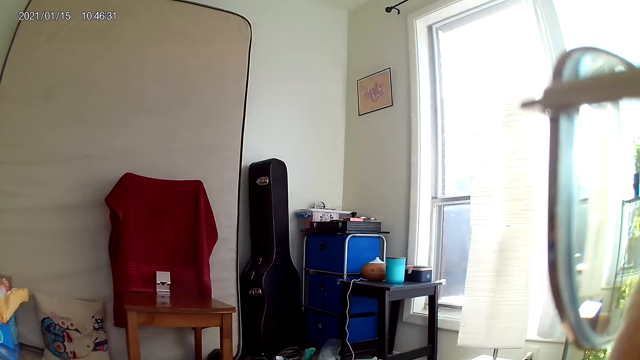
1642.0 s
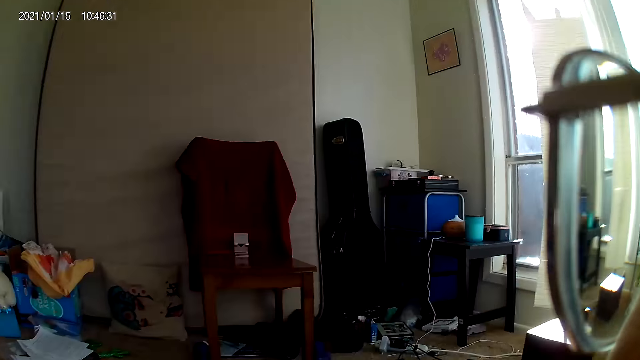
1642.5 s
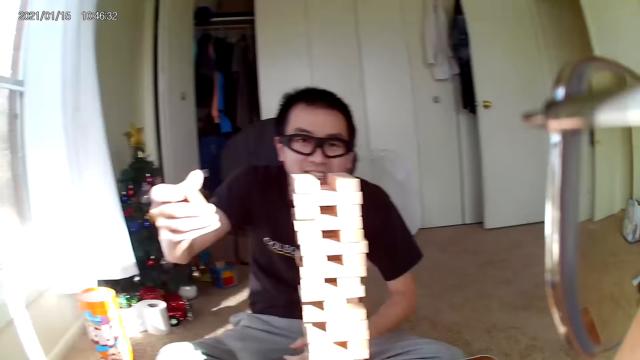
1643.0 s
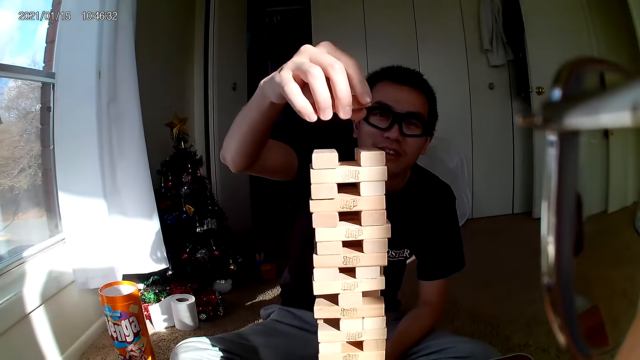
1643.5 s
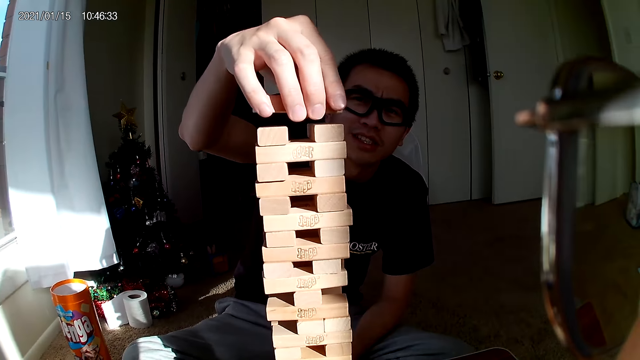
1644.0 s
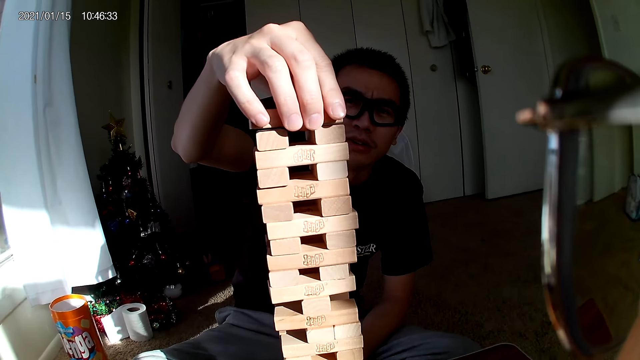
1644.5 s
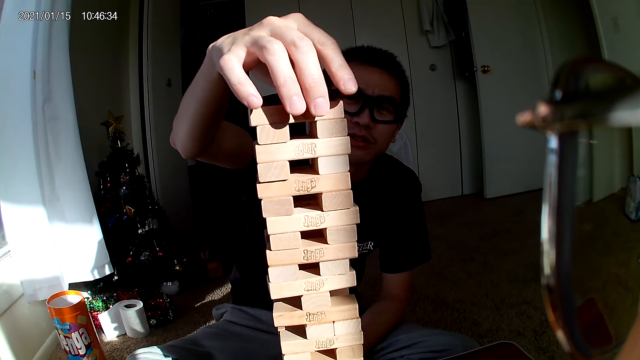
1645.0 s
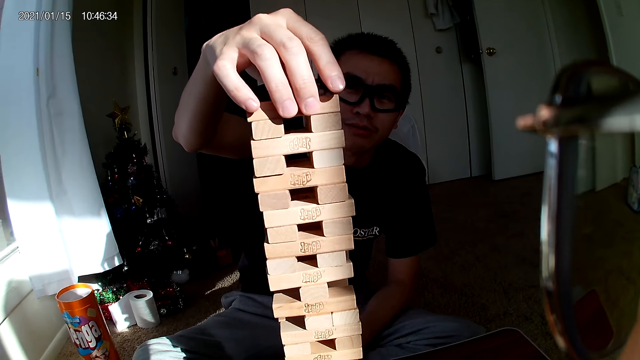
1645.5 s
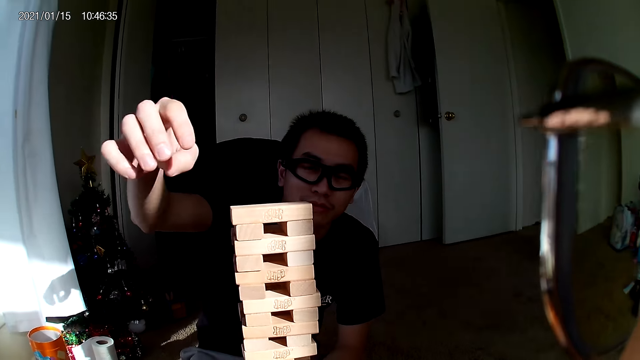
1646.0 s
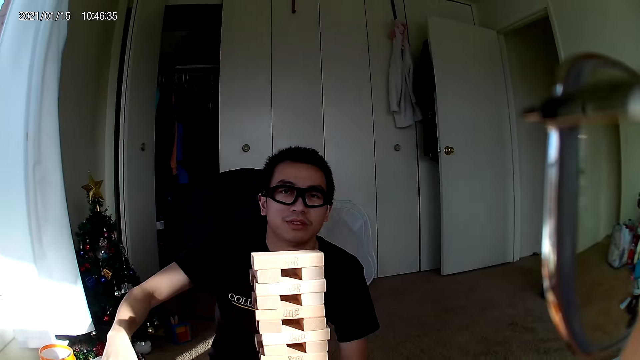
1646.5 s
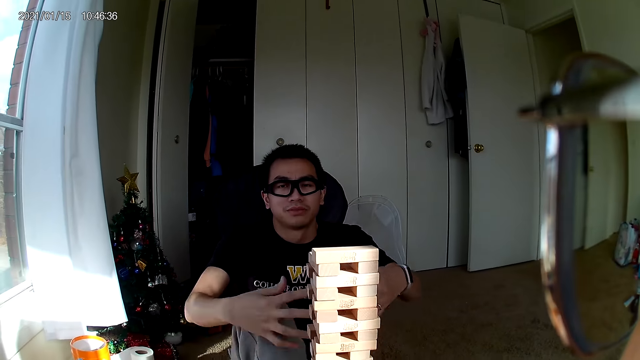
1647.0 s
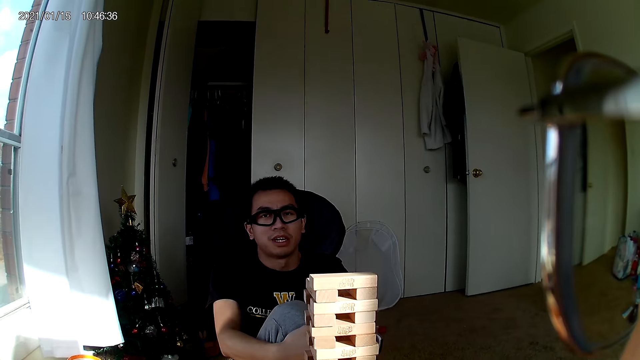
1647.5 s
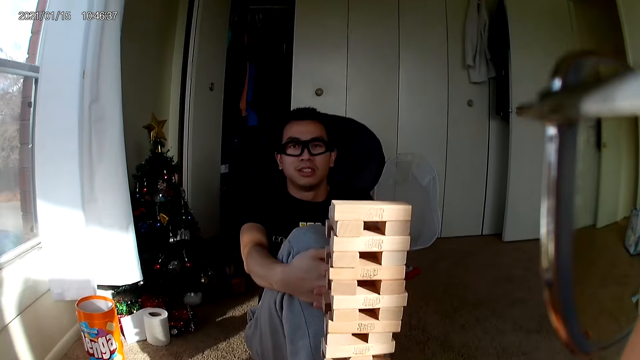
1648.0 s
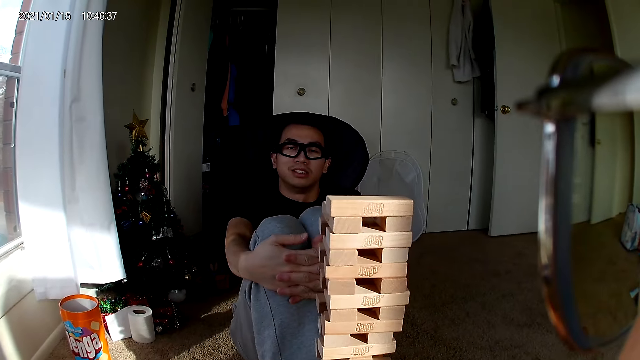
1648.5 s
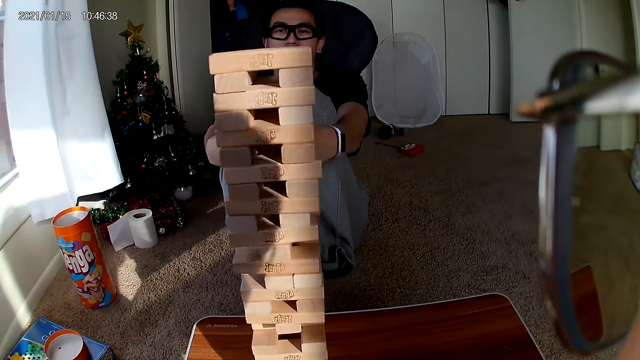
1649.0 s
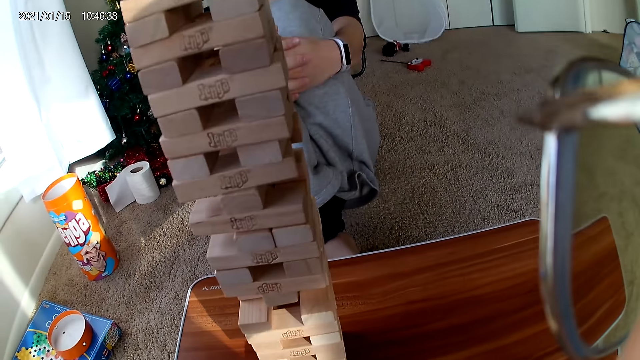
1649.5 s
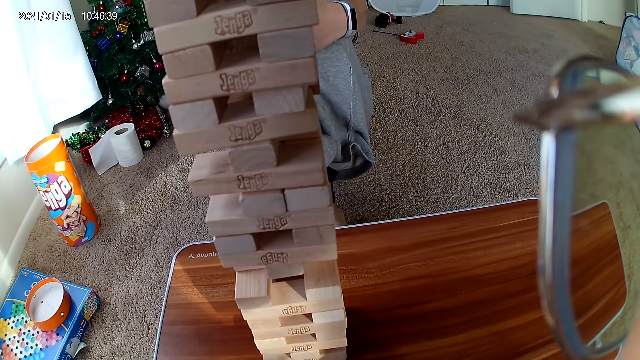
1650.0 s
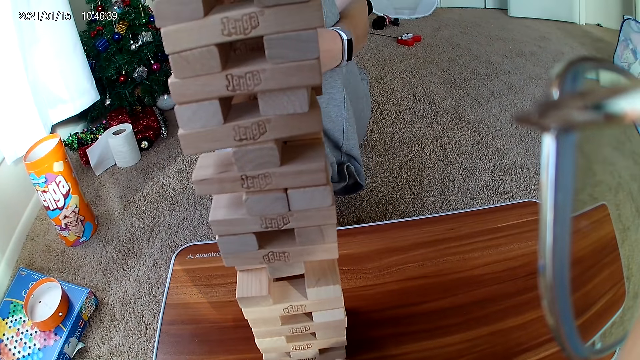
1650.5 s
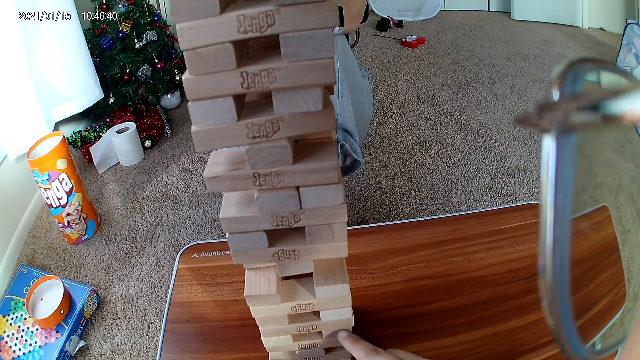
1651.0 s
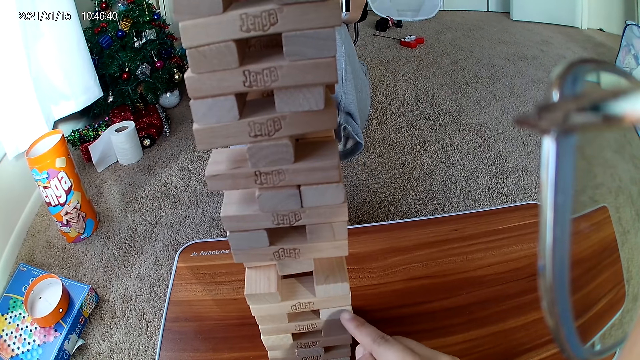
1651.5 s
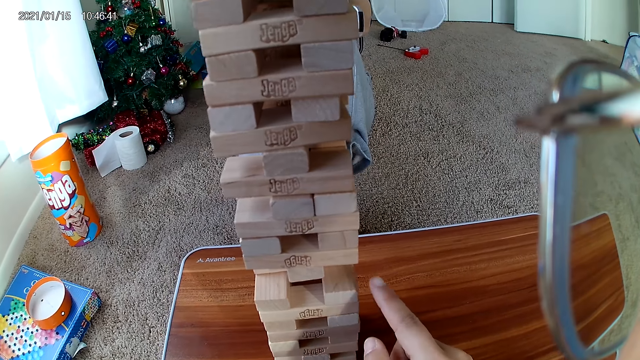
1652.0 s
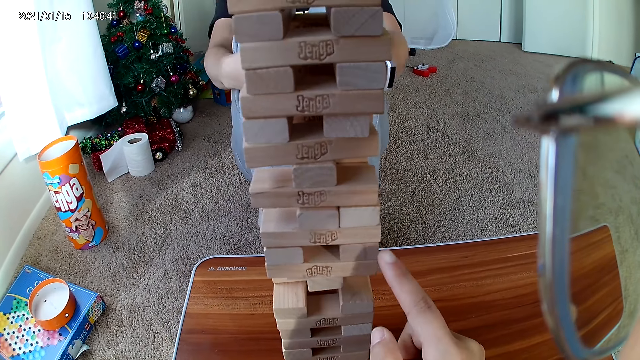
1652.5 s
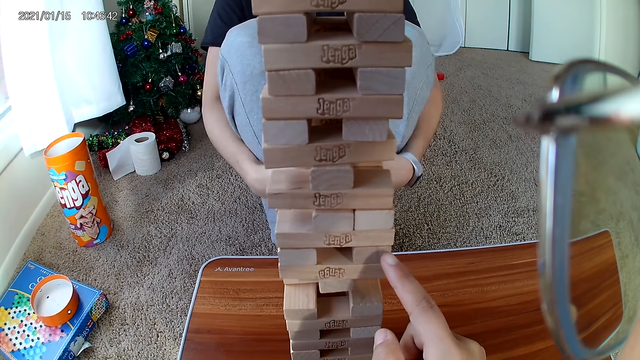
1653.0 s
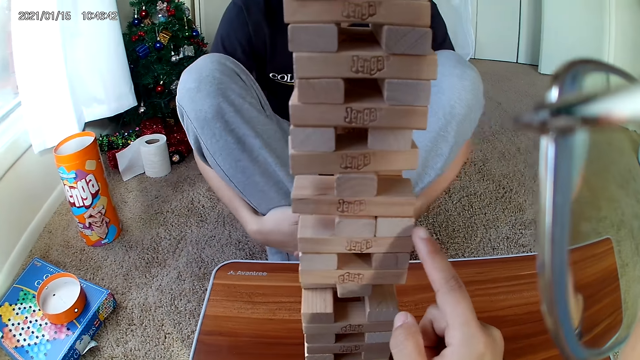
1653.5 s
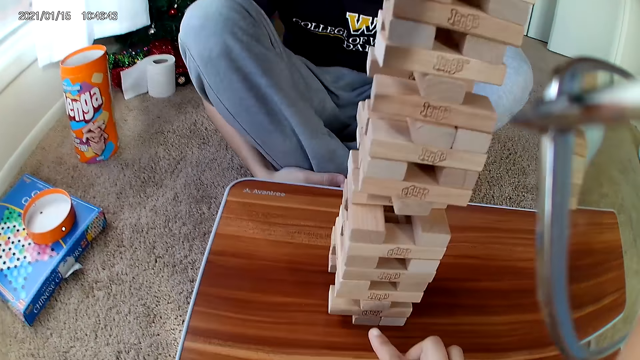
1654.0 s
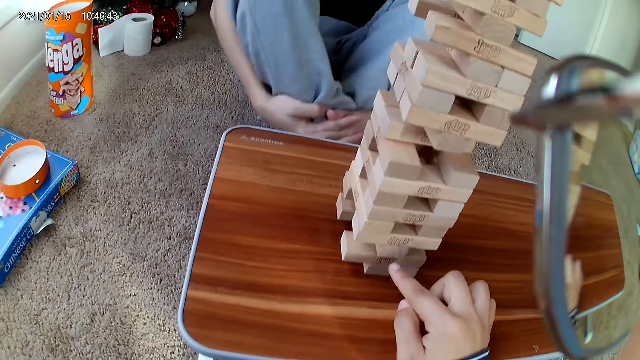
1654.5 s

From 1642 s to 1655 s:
The camera wearer looks around. The man puts a wooden piece on the puzzle with his right hand, builds the wooden castle and leans backwards. The camera wearer looks at the castle building blocks. She hovers her right hand through the wooden puzzle. She points at the castle building blocks.

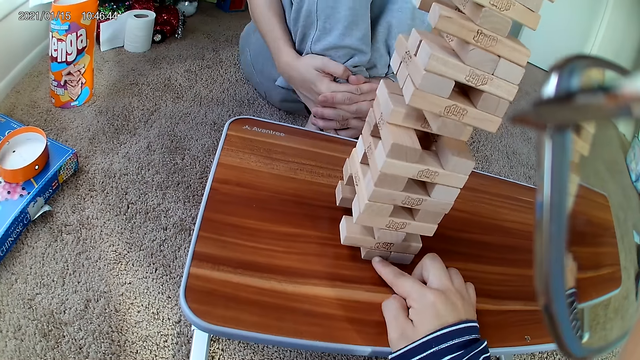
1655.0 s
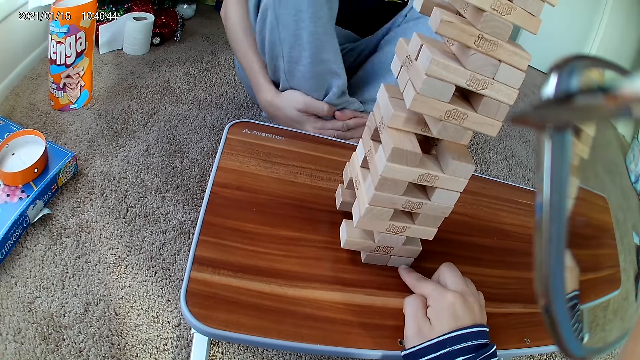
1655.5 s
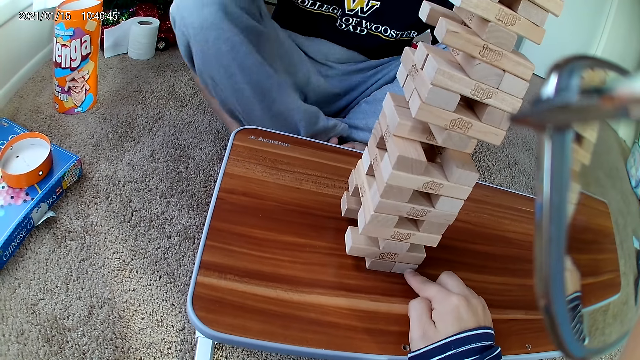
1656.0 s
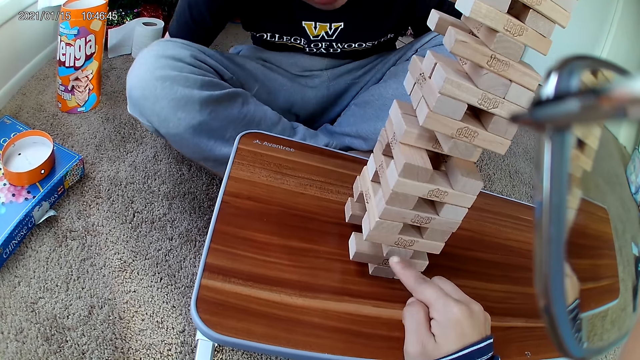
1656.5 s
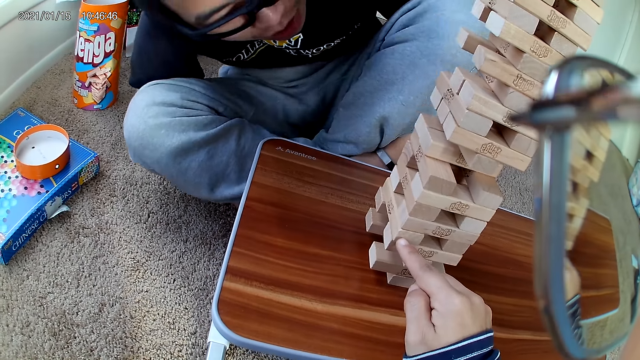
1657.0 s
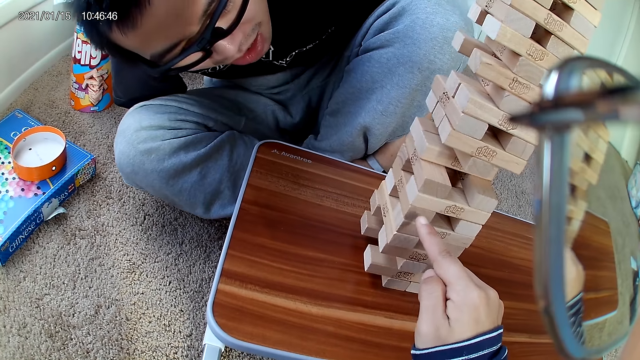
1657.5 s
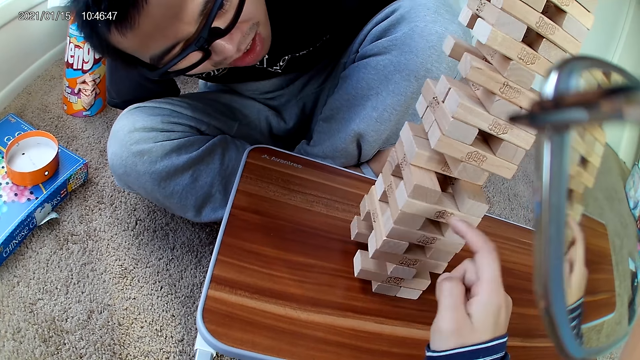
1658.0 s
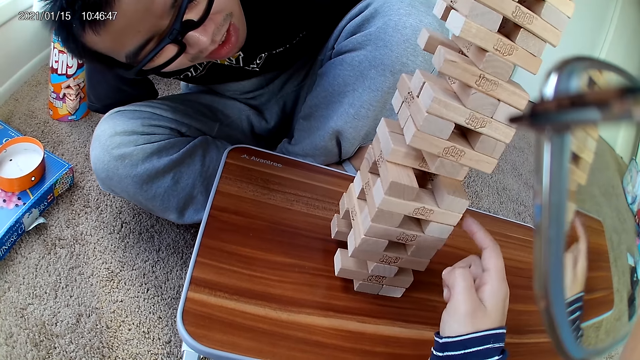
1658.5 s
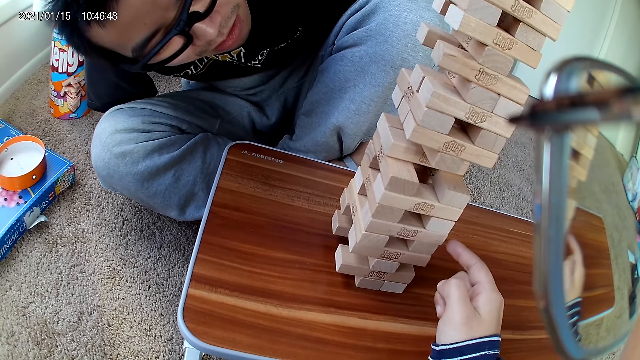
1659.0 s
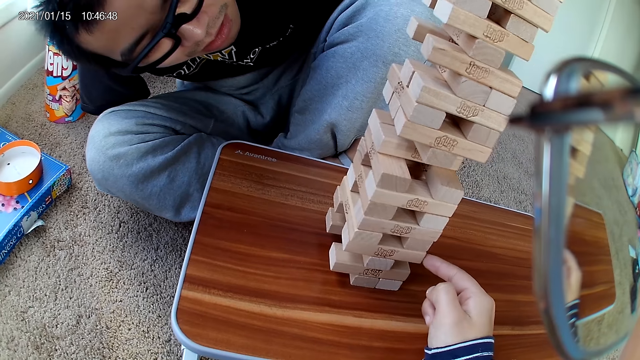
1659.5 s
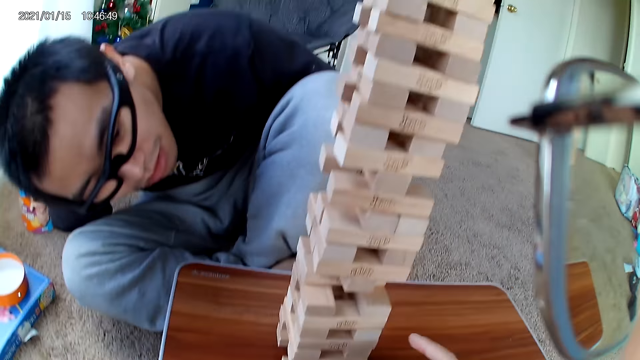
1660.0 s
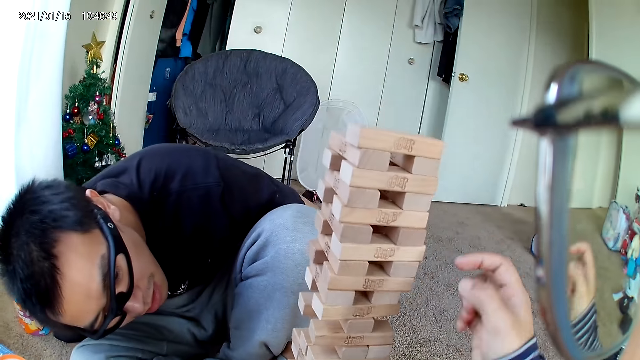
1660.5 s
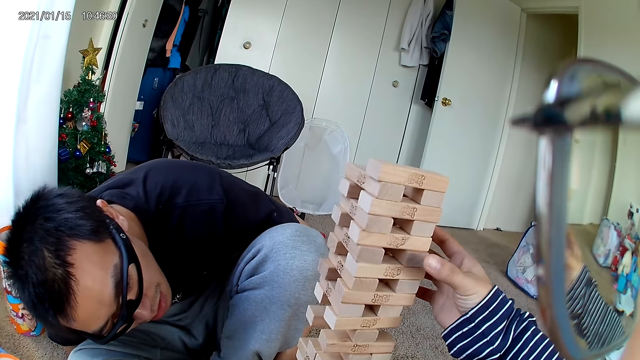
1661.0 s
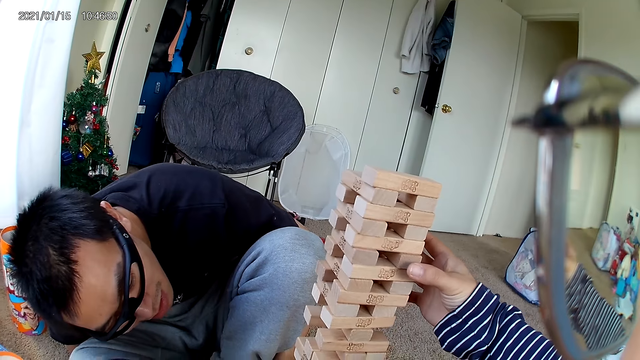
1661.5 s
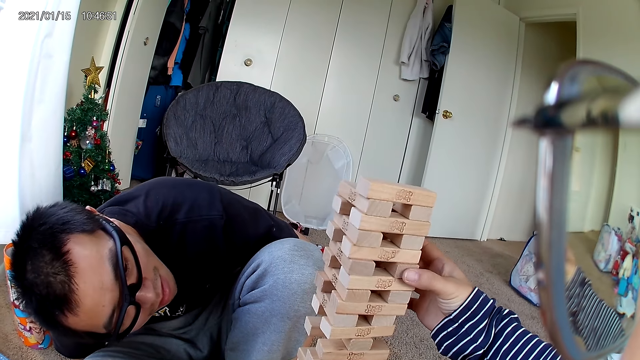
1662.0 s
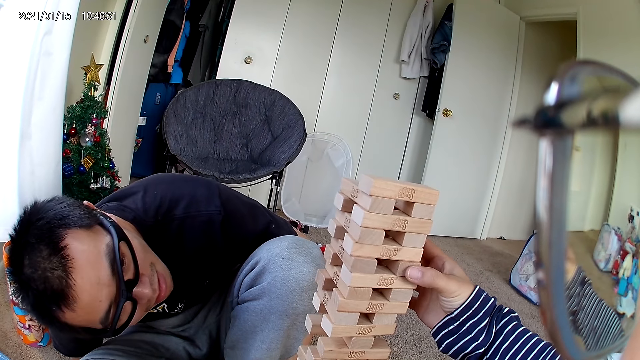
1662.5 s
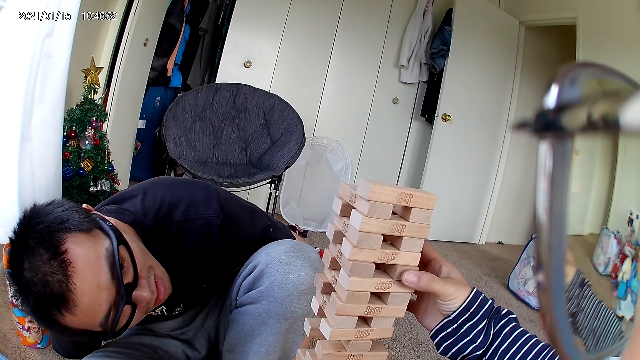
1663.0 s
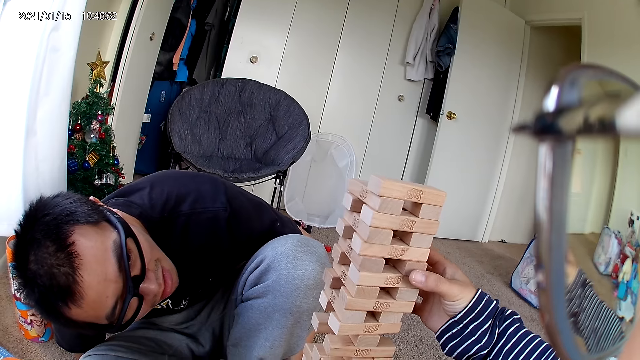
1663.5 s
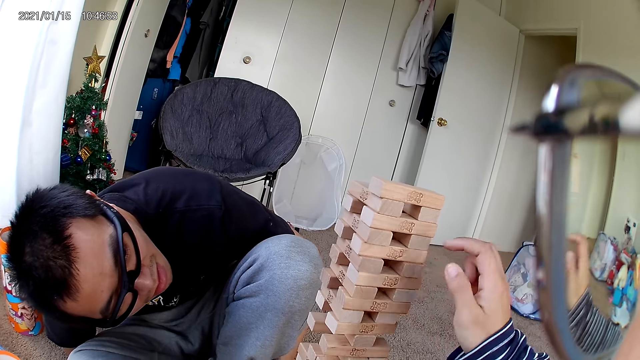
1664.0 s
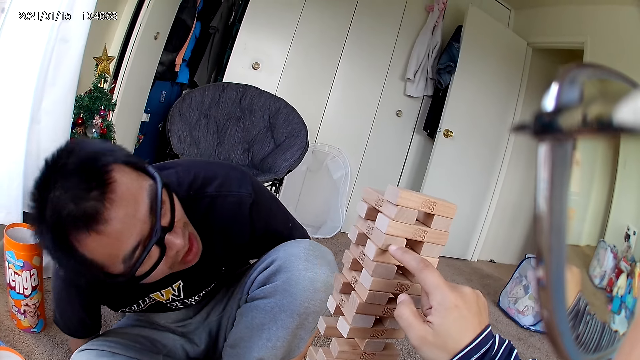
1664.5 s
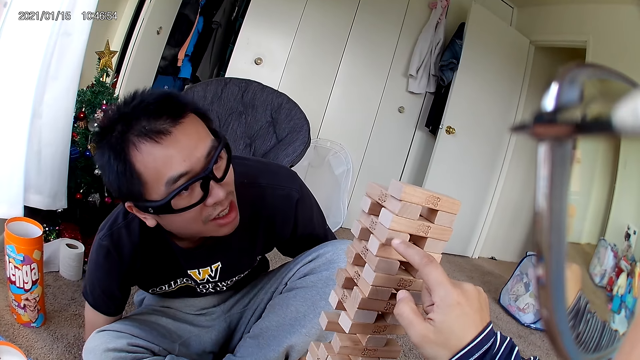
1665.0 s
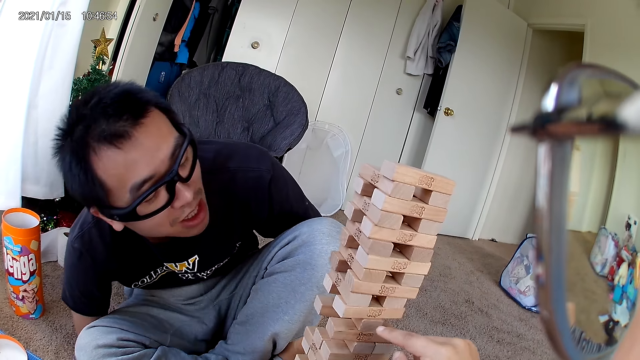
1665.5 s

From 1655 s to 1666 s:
The man moves closer to the wooden puzzle. The camera wearer touches a piece in the wooden puzzle with her right hand. She holds the block. She points at the castle building blocks. She hovers her right hand through the wooden puzzle.
